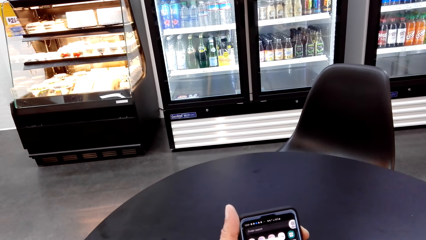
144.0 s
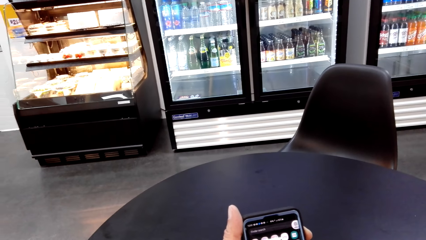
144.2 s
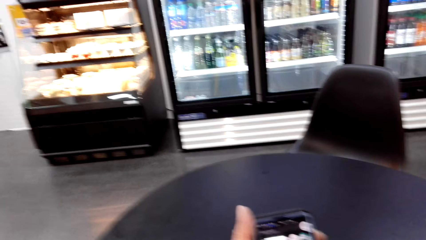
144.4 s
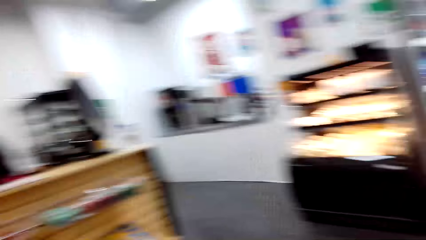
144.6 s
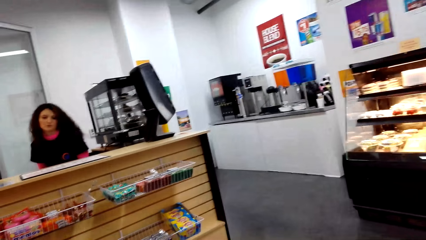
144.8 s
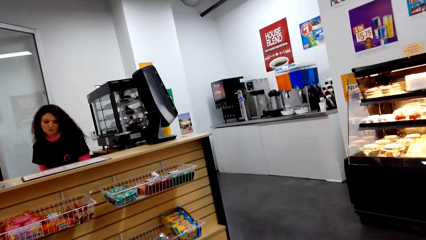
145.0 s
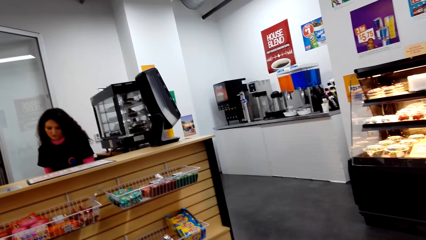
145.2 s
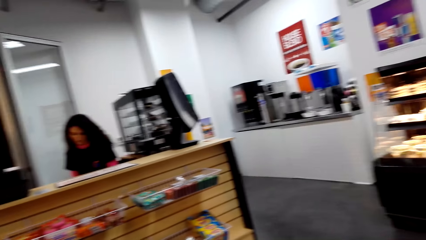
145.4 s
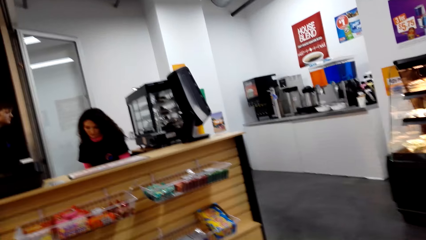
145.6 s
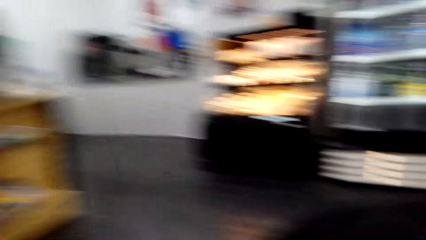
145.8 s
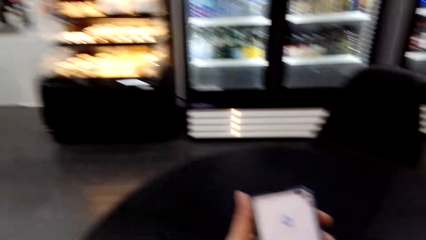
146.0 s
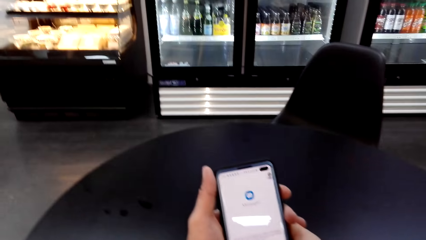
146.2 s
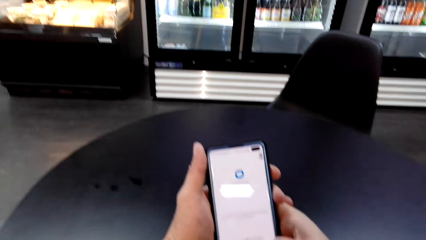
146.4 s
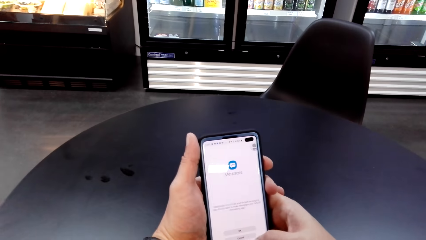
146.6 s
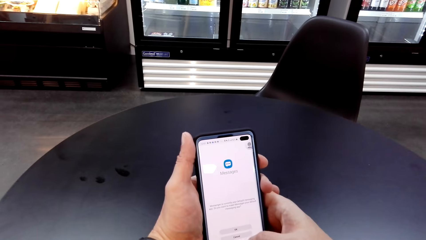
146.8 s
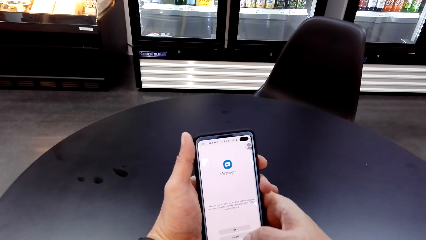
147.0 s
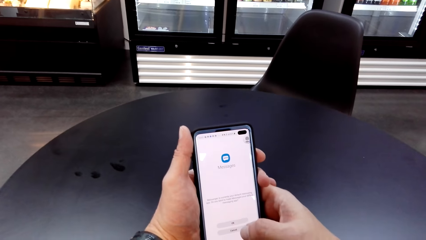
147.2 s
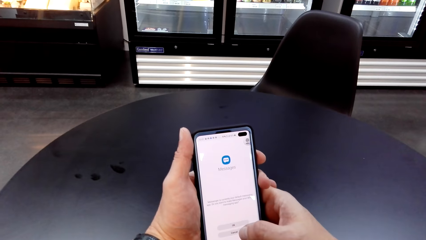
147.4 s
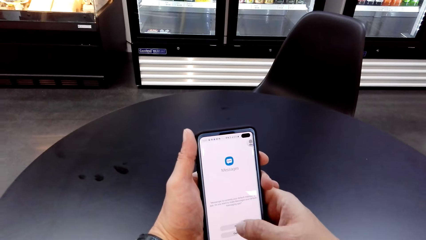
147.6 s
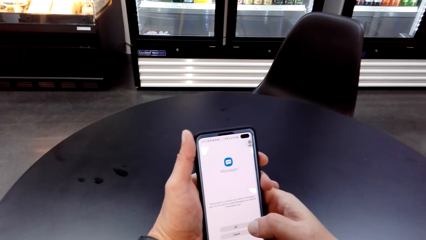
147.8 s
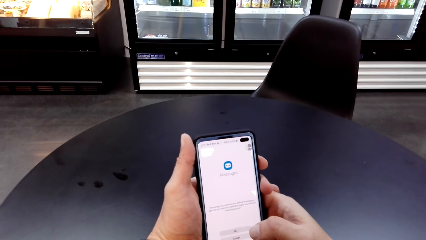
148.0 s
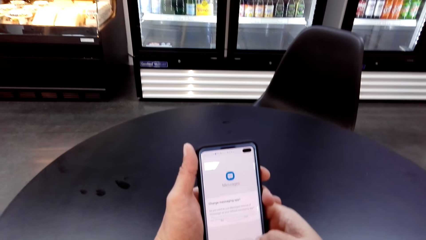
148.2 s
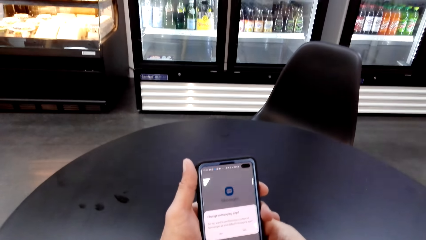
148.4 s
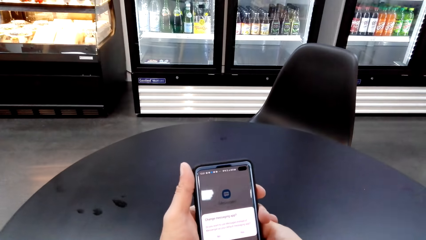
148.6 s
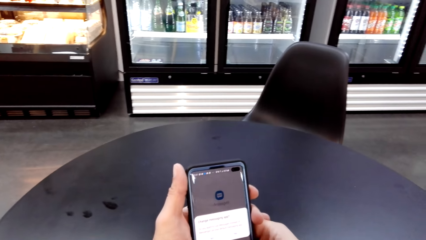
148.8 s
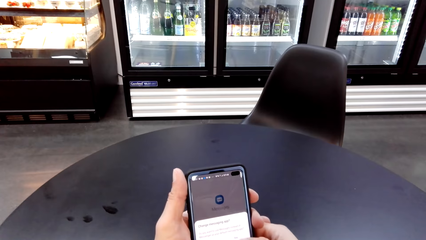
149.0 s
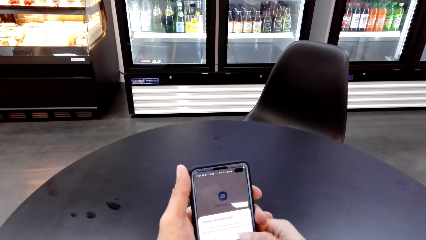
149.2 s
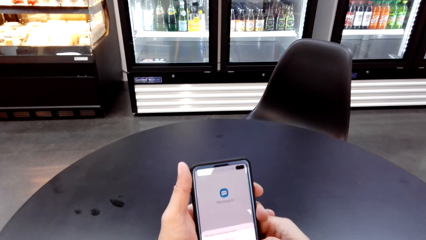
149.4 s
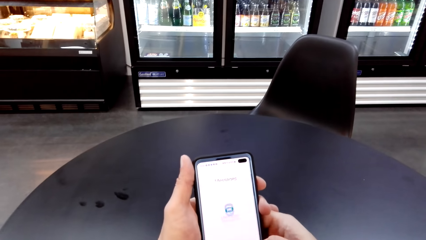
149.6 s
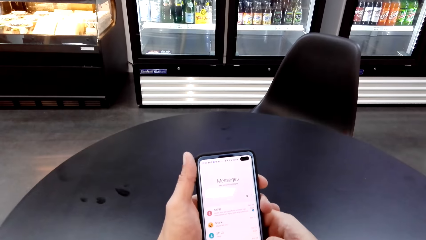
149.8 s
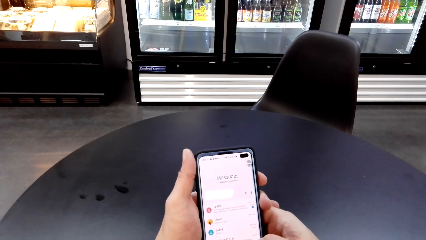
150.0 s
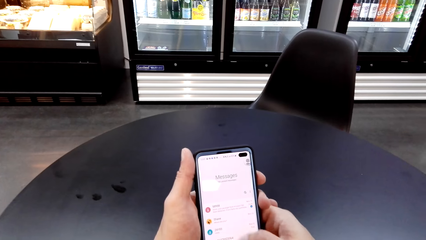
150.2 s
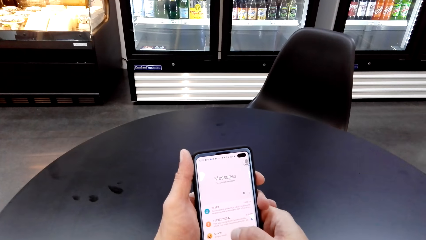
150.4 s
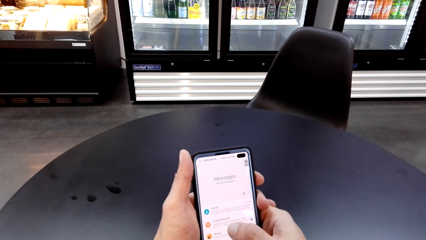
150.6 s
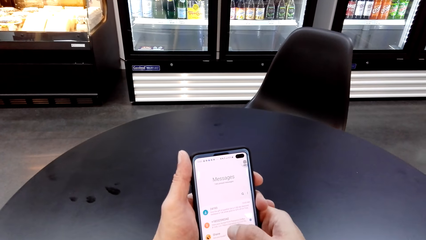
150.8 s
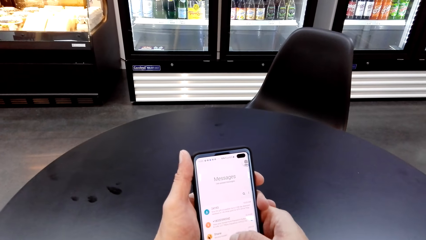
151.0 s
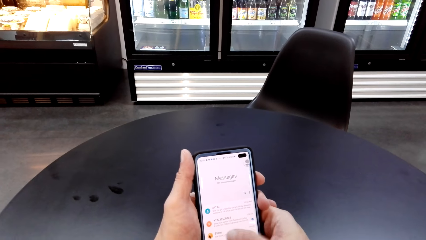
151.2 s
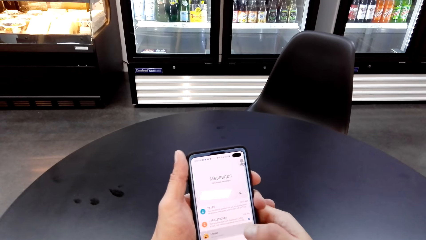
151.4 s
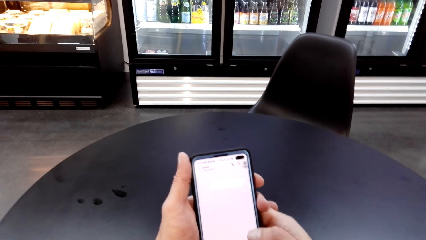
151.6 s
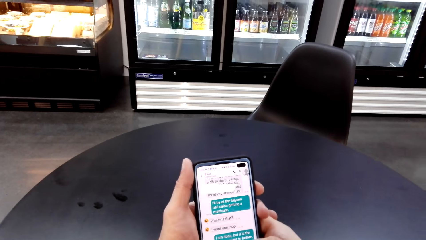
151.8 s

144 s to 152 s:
The camera wearer looks around the supermarket. They talk with the lady and scroll the phone.

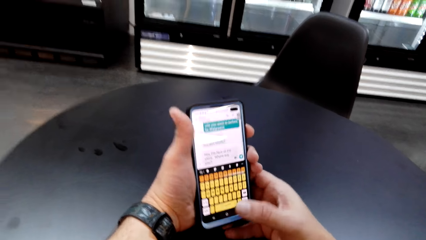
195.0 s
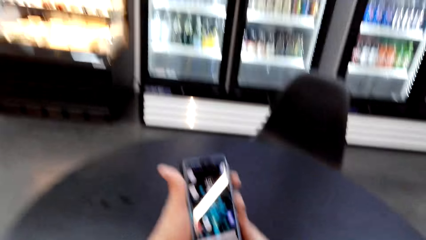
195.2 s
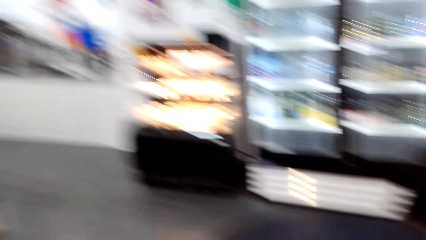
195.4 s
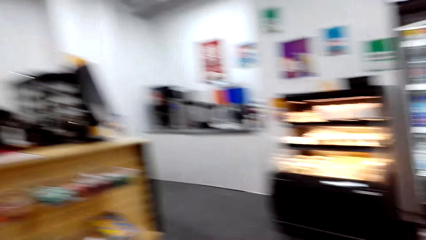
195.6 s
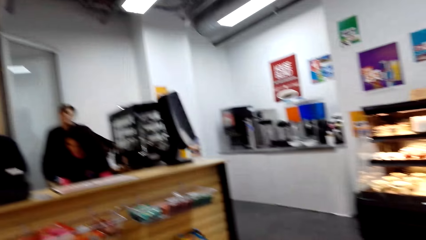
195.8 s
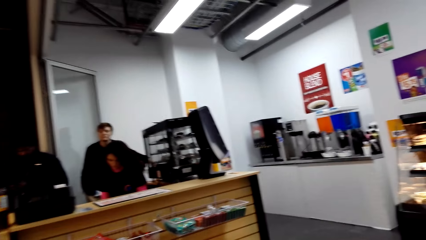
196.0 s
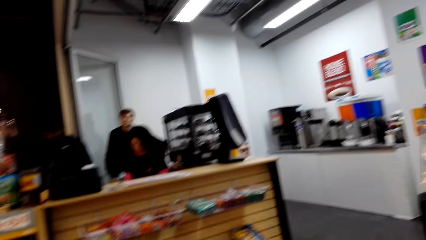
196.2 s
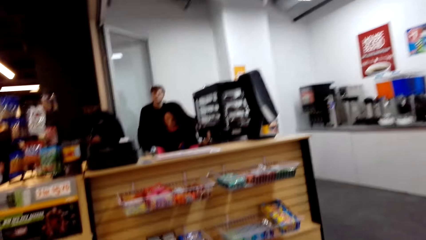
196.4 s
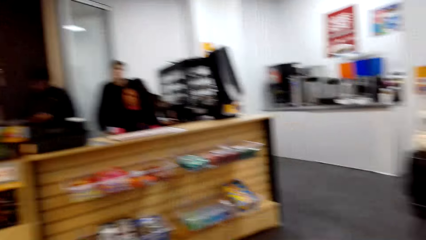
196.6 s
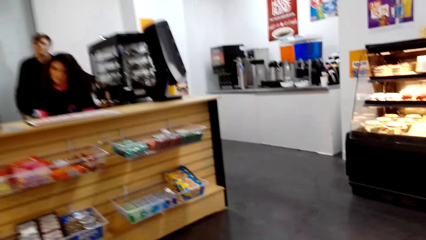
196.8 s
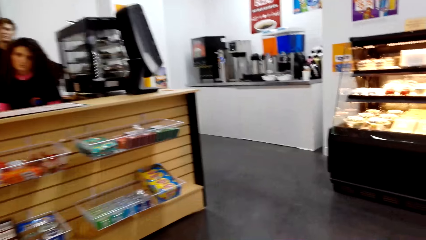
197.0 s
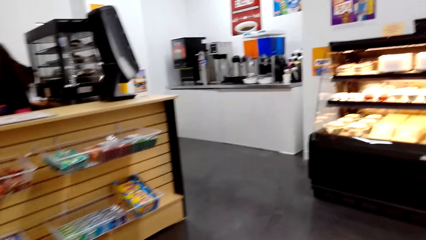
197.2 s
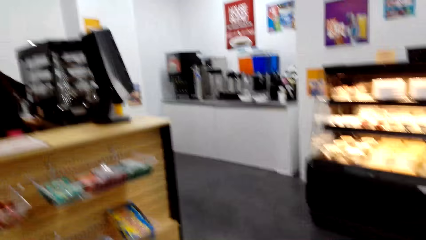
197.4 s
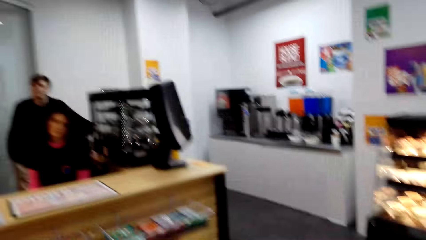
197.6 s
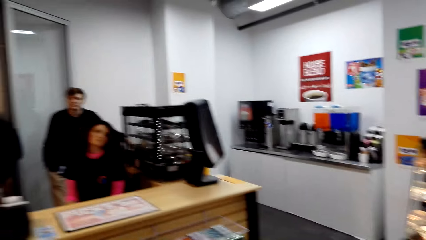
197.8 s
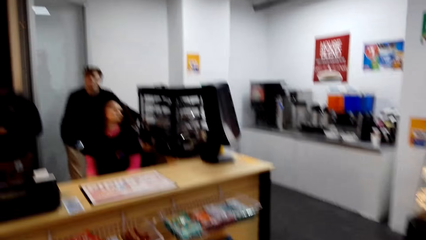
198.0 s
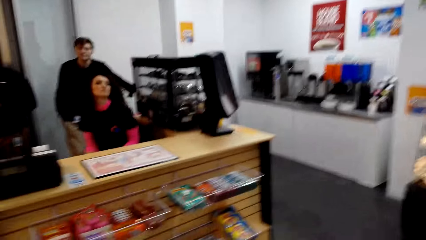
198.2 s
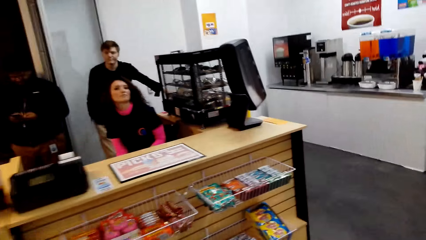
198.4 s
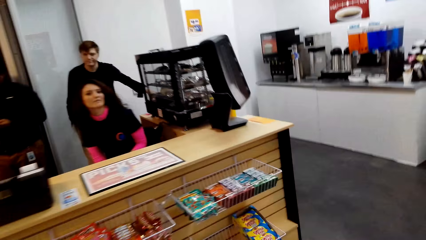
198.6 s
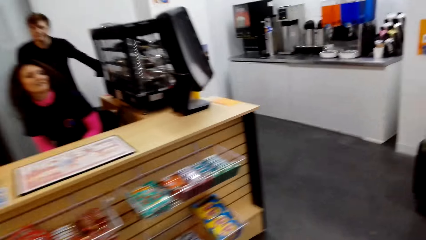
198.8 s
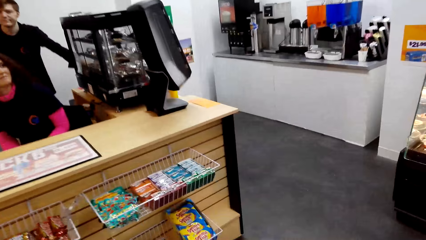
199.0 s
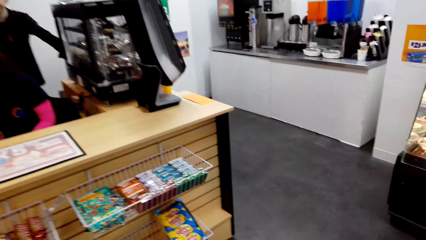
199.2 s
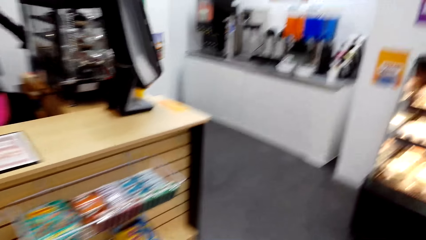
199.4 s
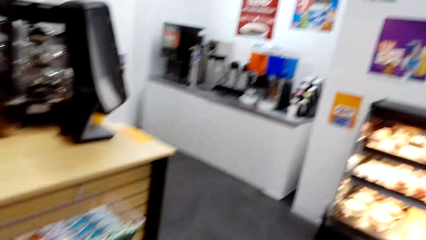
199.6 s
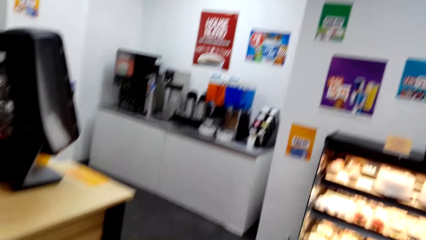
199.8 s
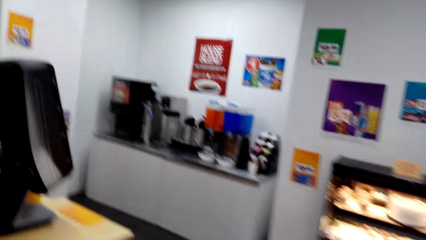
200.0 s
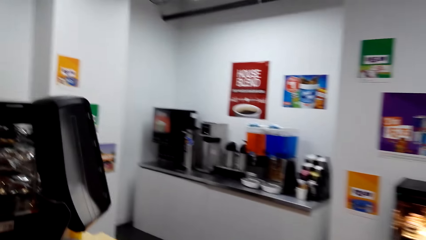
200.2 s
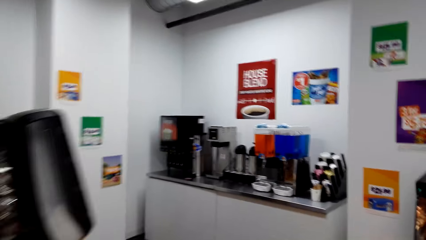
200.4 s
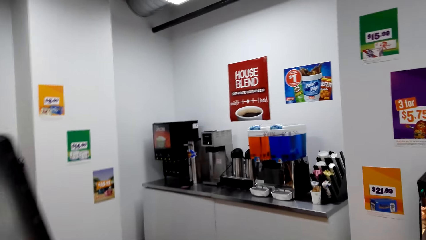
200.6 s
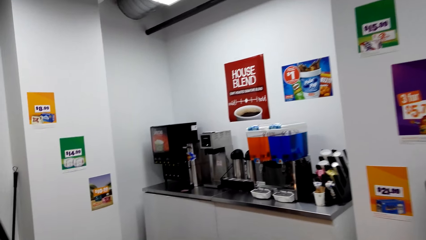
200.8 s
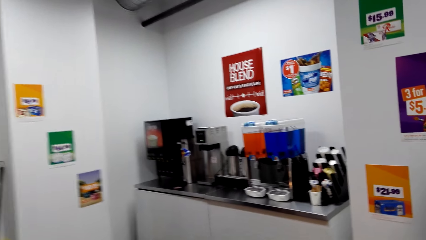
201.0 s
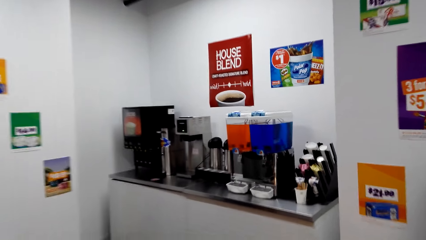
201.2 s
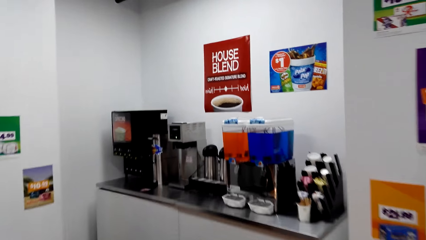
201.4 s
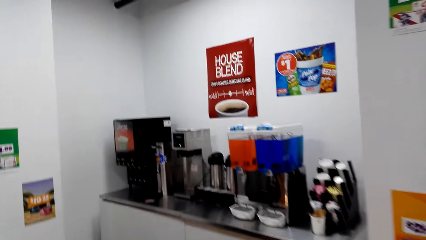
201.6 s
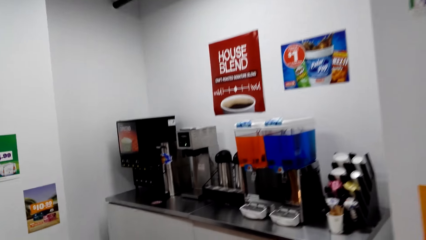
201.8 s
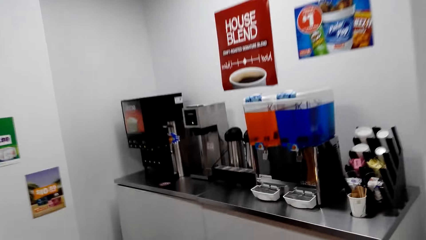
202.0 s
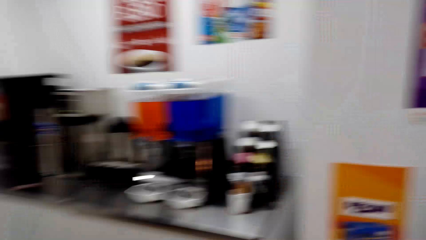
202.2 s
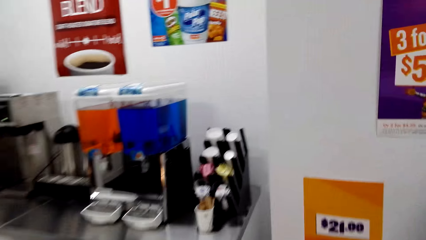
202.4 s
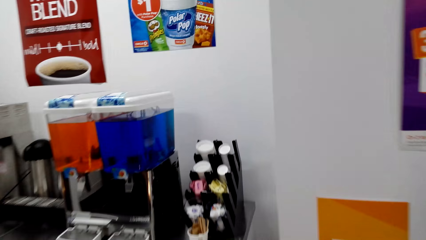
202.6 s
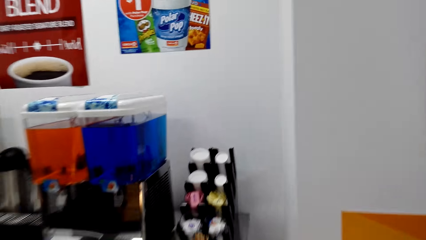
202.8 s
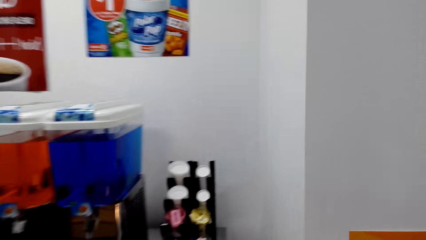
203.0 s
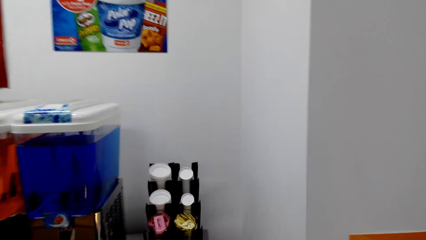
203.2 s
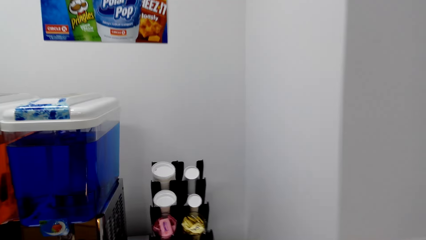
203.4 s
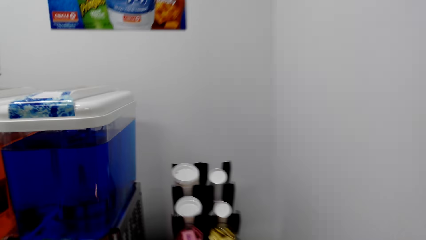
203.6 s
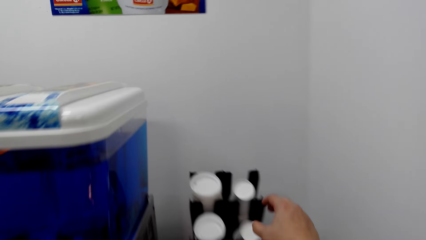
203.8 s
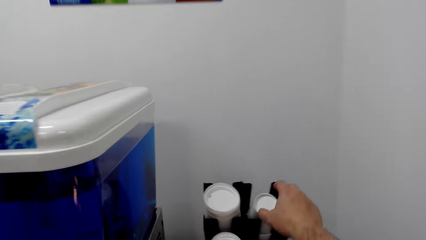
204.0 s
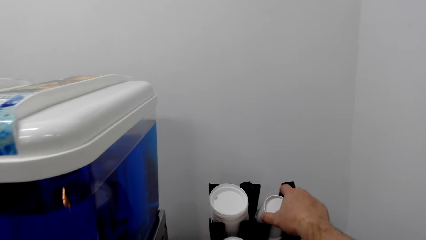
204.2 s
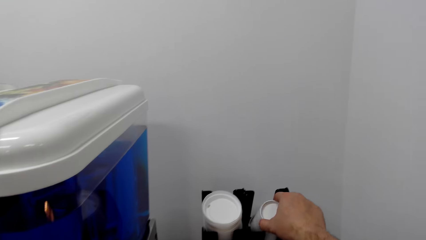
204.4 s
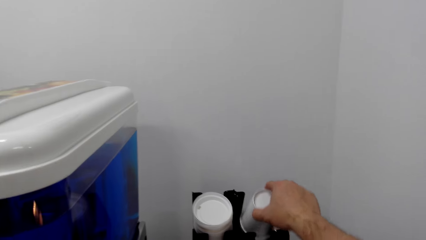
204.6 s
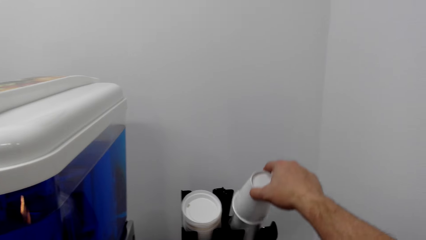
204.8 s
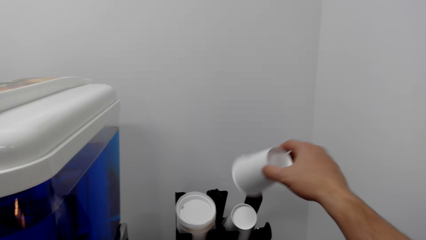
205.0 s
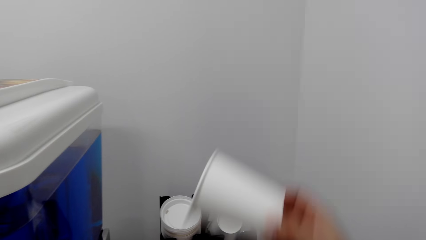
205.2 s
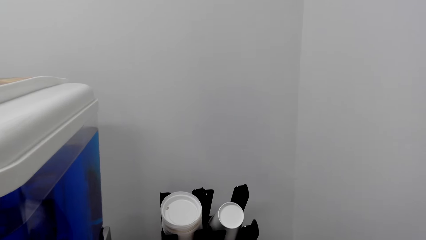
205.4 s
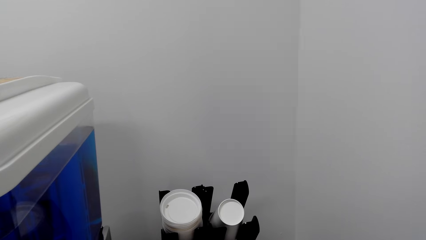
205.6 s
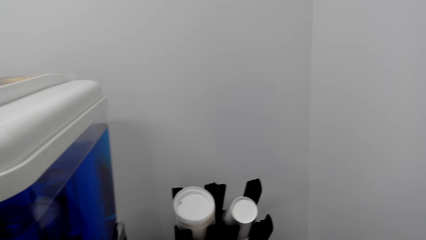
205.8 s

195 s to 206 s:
The camera wearer moves around the supermarket. A man stands behind a person. The camera wearer walks towards the coffee area. They pick a plastic coffee cup.
